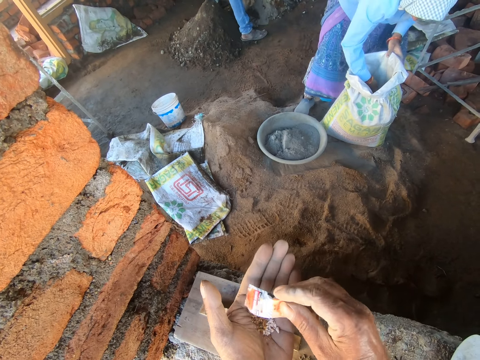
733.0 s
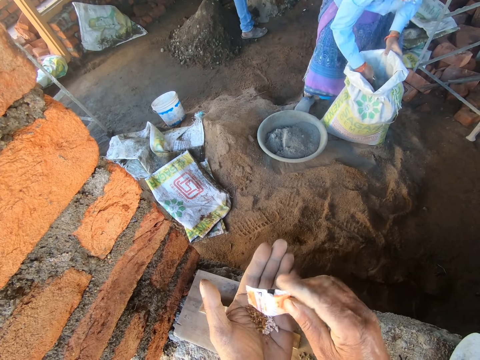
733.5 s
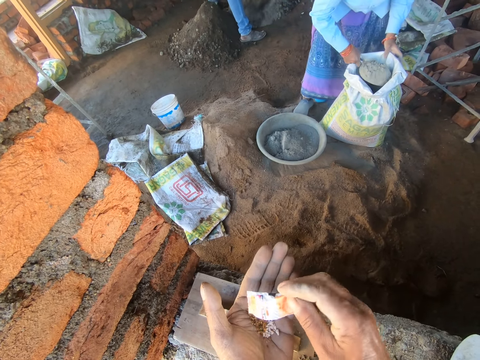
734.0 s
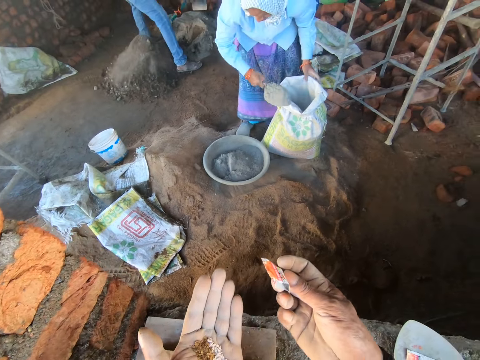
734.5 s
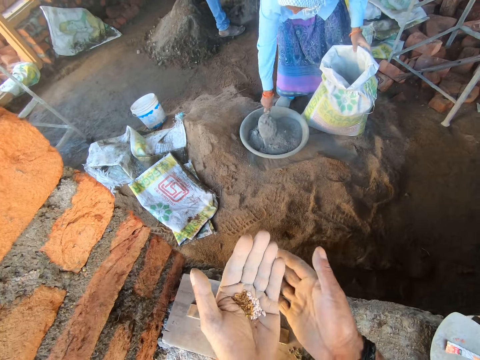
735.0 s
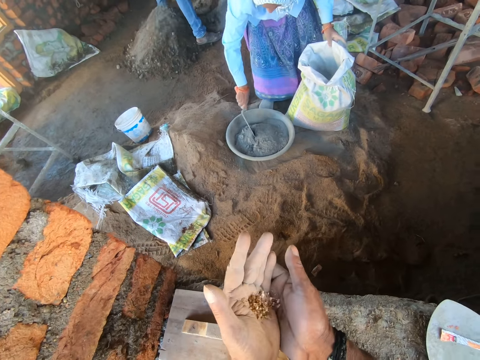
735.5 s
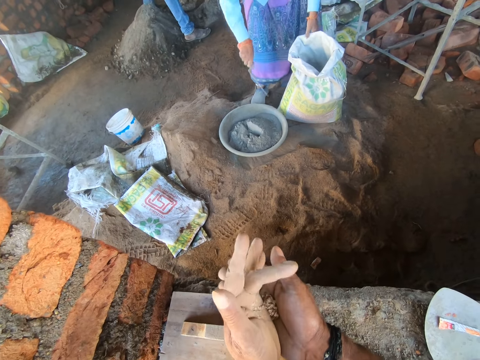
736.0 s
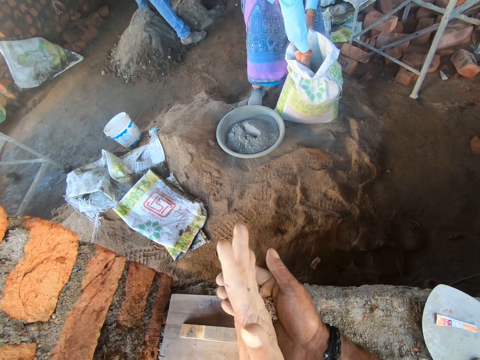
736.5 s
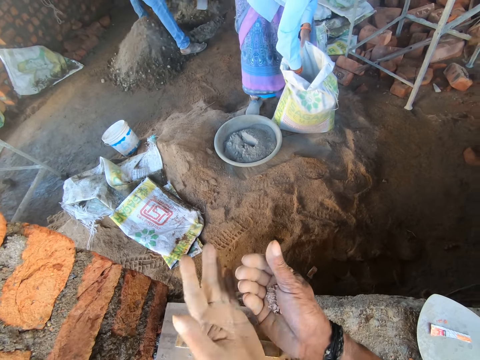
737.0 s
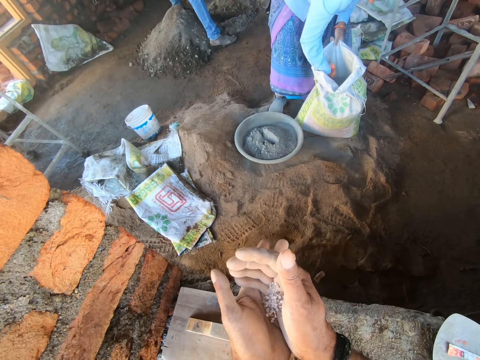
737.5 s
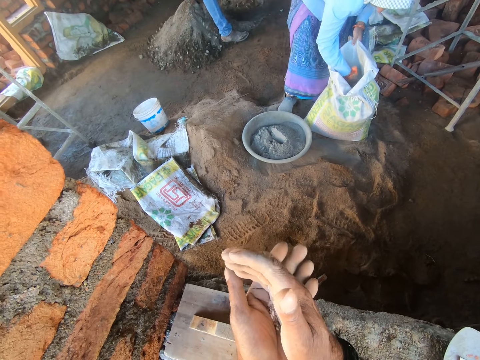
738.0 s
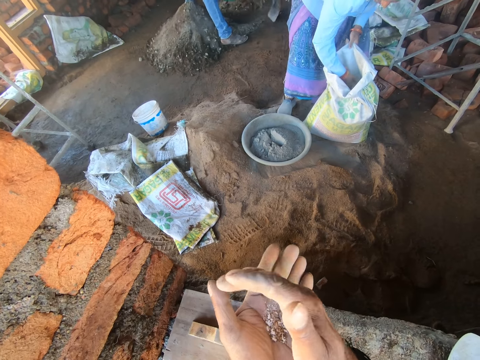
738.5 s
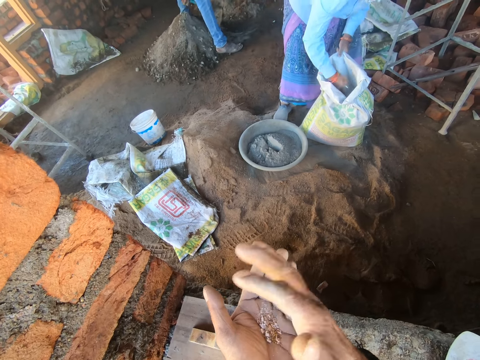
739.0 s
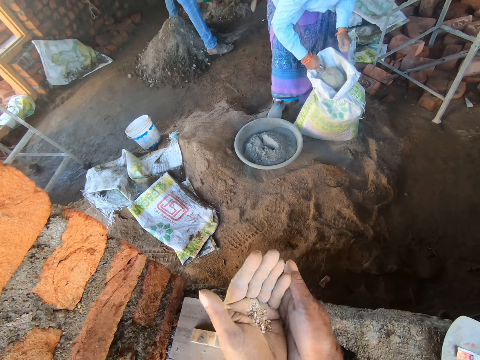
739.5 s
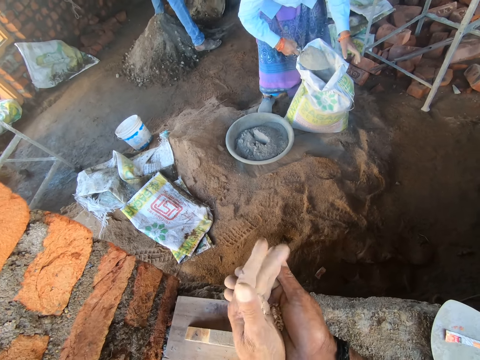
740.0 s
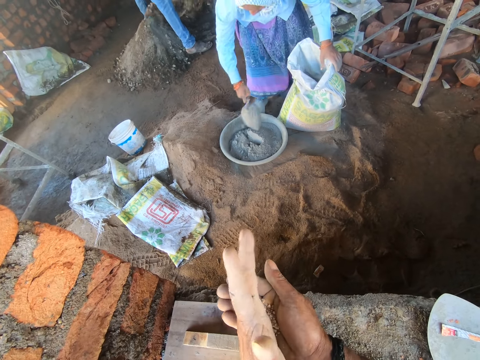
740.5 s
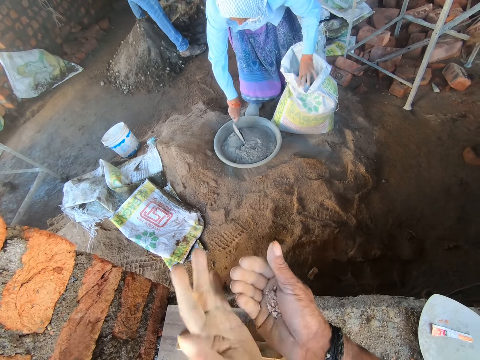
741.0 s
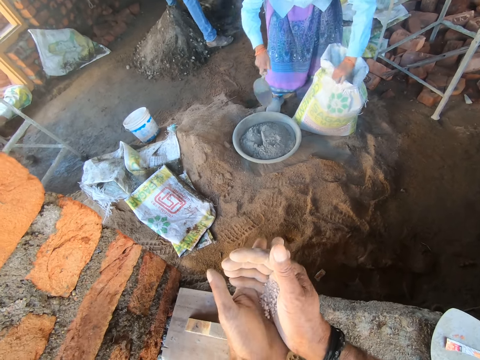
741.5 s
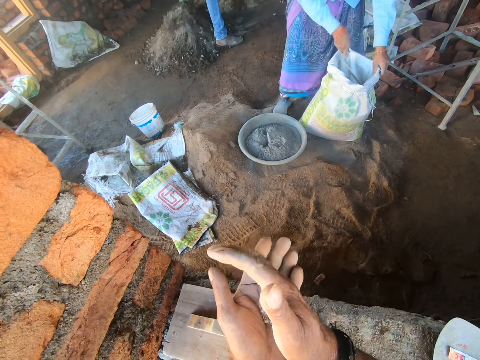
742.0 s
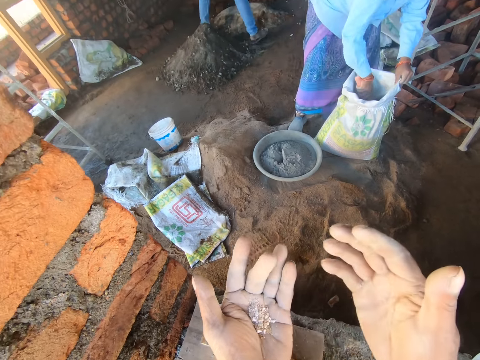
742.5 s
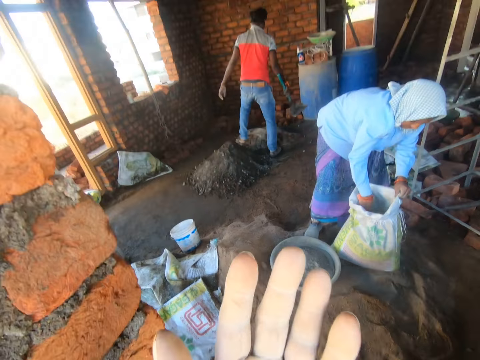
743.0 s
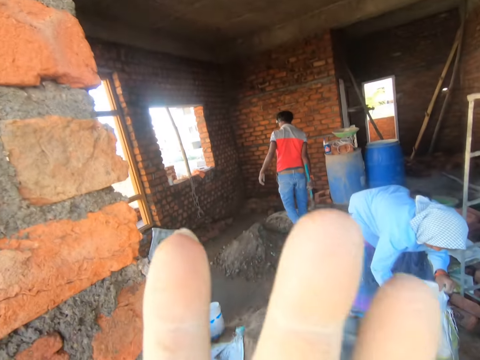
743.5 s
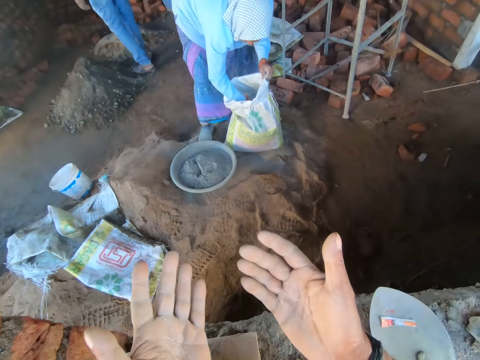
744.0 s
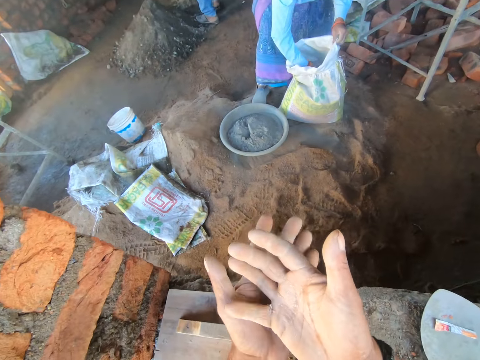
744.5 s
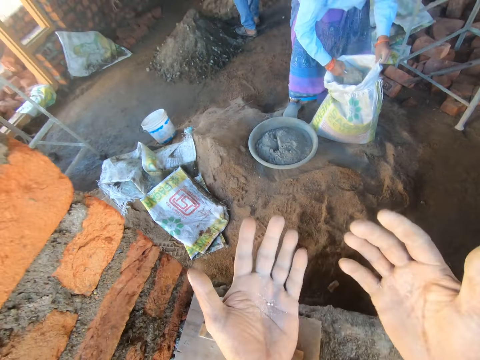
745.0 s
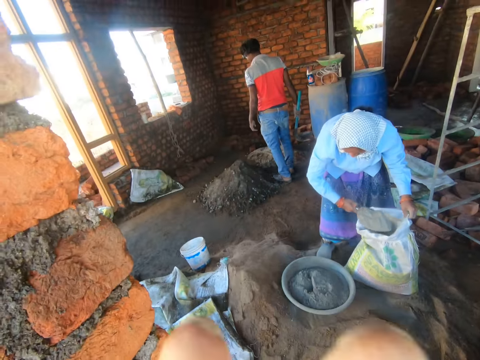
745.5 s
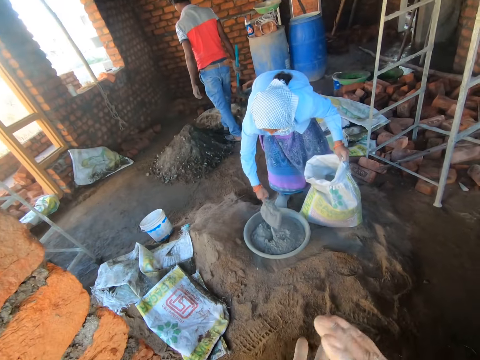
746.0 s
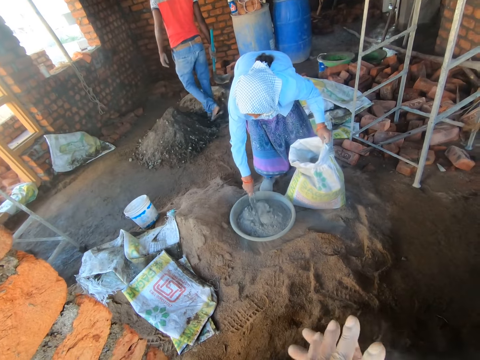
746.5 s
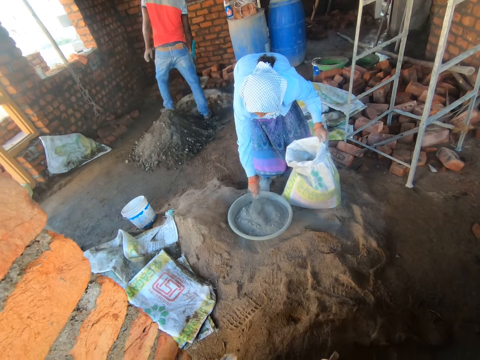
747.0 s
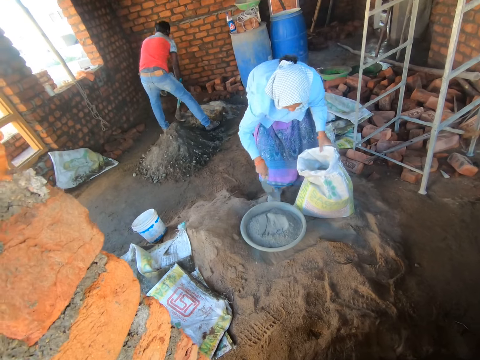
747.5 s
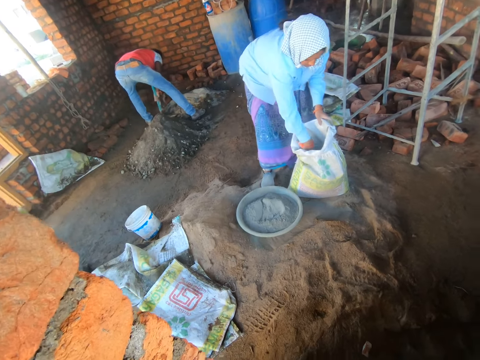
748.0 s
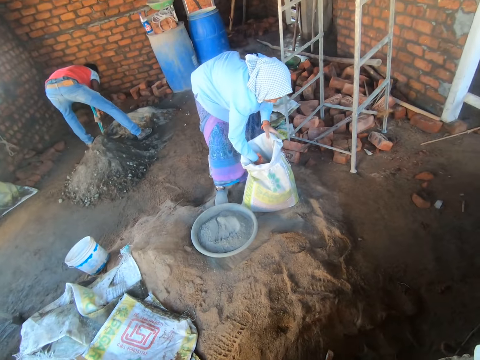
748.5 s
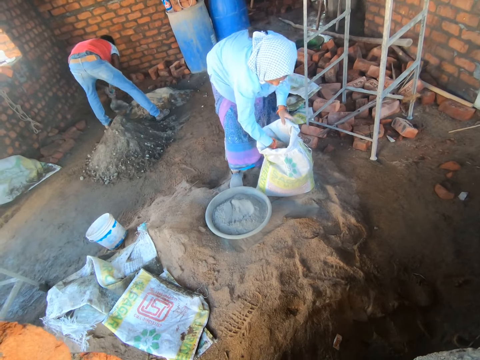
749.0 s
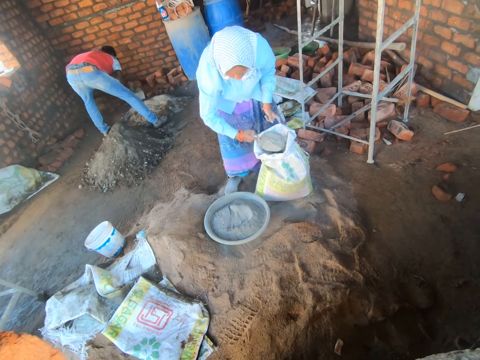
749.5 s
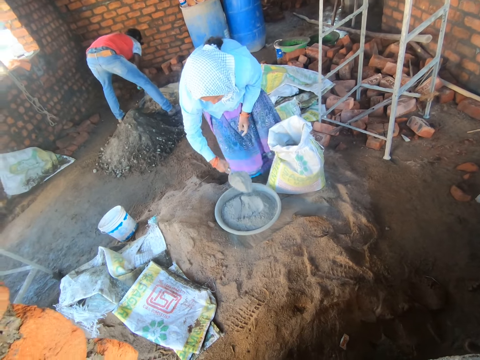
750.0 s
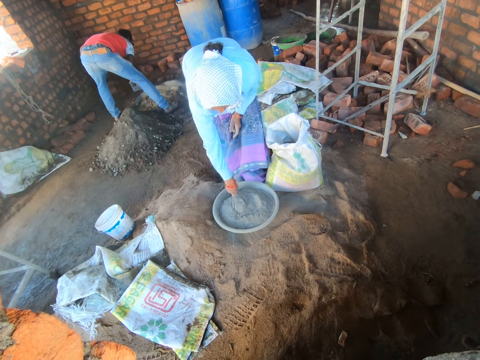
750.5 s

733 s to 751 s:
The camera wearer looks at a packet. He throws the packet of sweets on the ground. He transfers the sweets in his hands. A man spreads out the cement with the garden hoe. A woman transfers cement from the bag into the basin with the trowel. The camera wearer pours something on his right hand. He pours something on his left hand. He shakes his right hand. He pours something on his right hand. He pours something on his left hand. He looks at something, raises his hand, and eats the sweets. He looks at his hands. He places the sweets in his right hand. He eats the sweets. The woman transfers cement from the bag into the basin with the trowel. The camera wearer rubs his hands together. The man adjusts his position. The woman levels cement in the basin. The man places the garden hoe on the ground. The camera wearer talks to the man and the woman. The woman transfers cement from the bag into the basin with the trowel. She scoops cement with the trowel. The man spreads out the cement with the garden hoe.

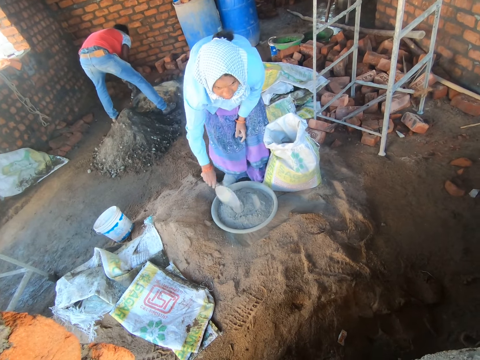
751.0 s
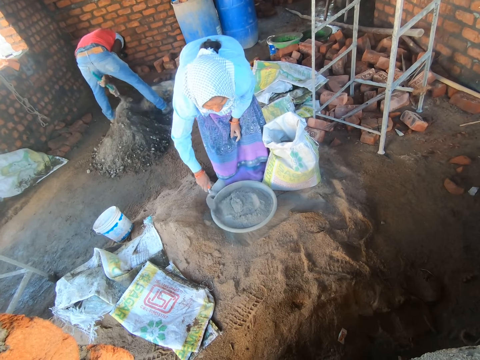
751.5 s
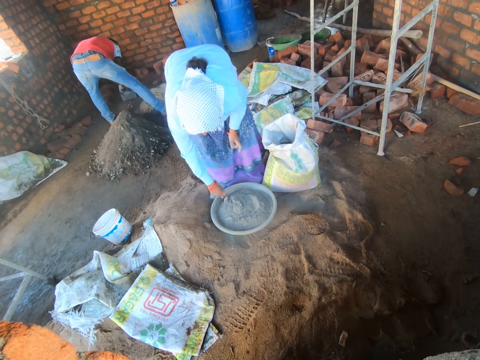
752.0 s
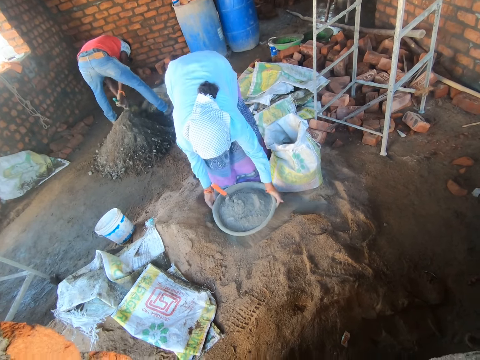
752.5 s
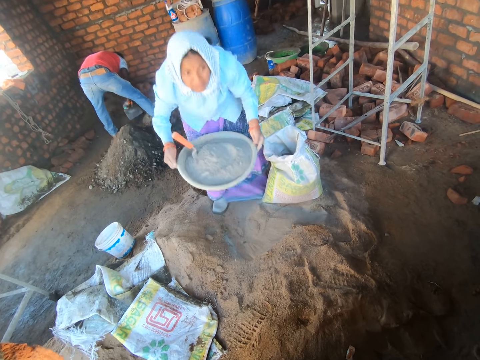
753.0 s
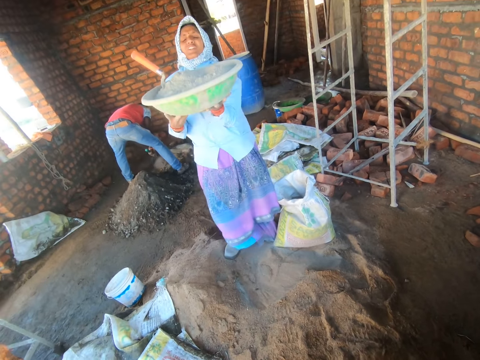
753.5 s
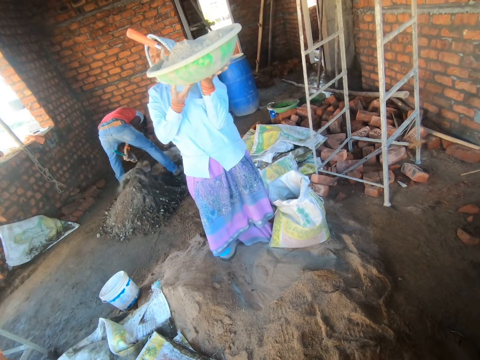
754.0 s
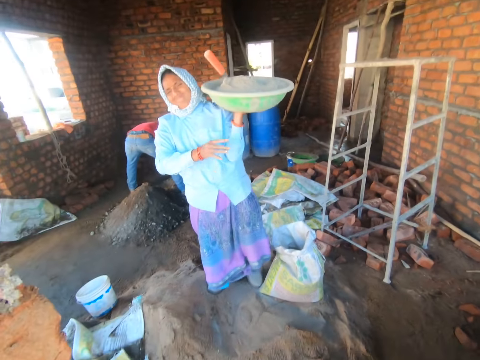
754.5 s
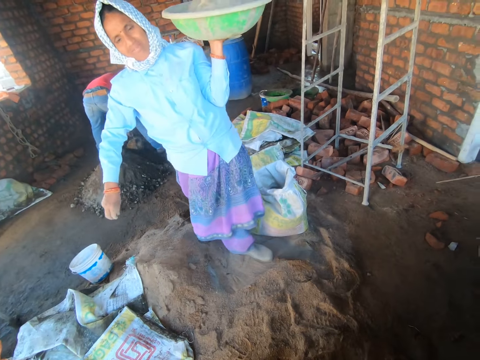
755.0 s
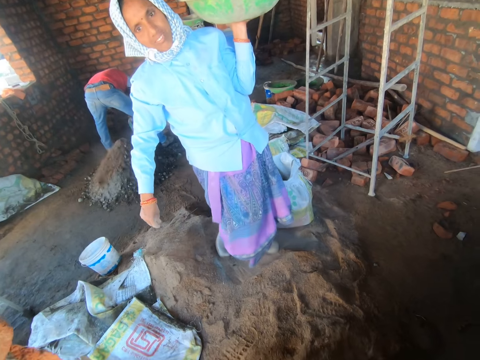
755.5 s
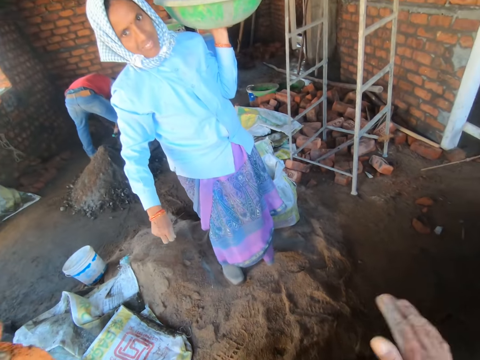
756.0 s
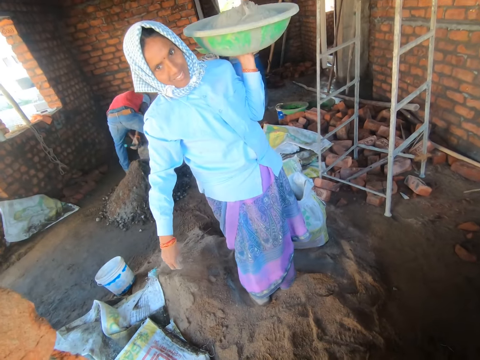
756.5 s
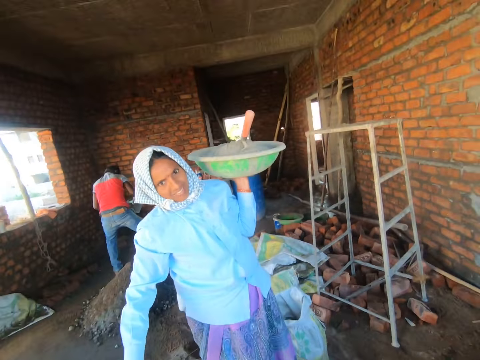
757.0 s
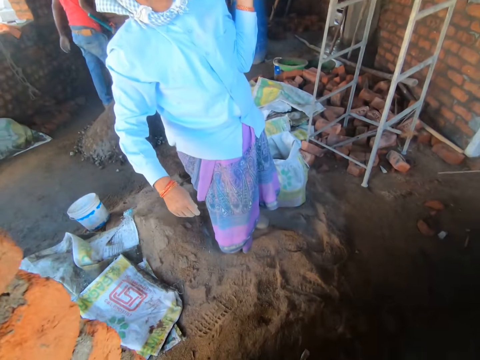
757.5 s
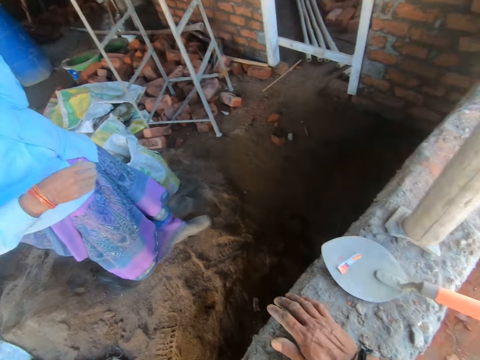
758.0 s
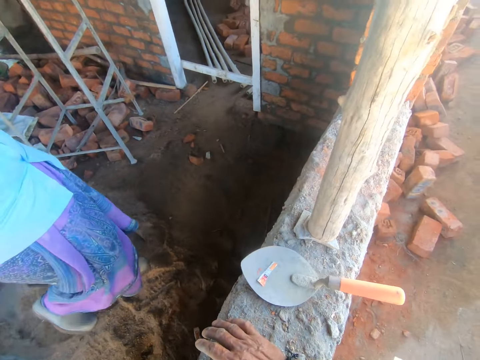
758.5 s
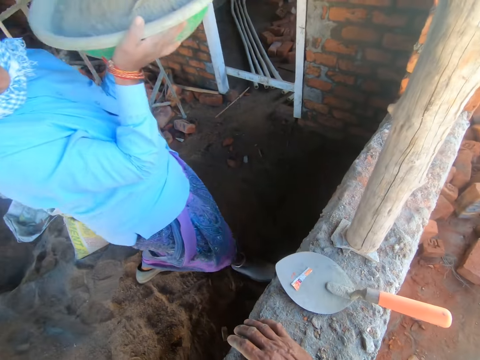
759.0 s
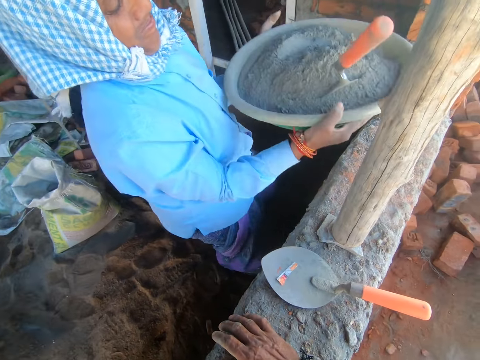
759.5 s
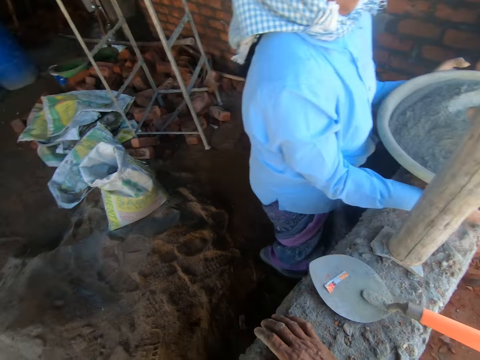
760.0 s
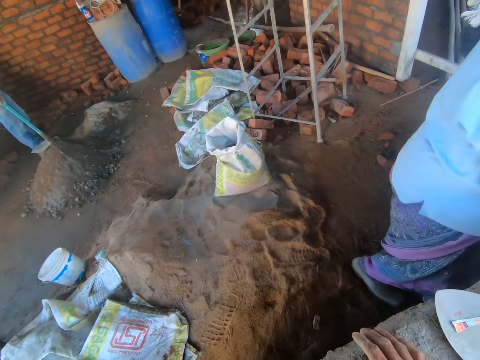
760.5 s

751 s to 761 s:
A woman puts cement in a basin. The woman hits the trowel on the basin. The woman shakes the trowel on the basin. The woman places the trowel in the cement. The camera wearer converses with the woman. The woman picks up the basin with cement. A man spreads out the cement with the garden hoe. The woman stands up. The man spreads out the cement with the garden hoe. The woman holds the basin with both hands. The camera wearer talks to the woman. The woman walks towards the wall. The camera wearer looks at the trowel. The woman lowers the basin with cement and places the basin on the wall. The camera wearer looks at a bag of cement.
